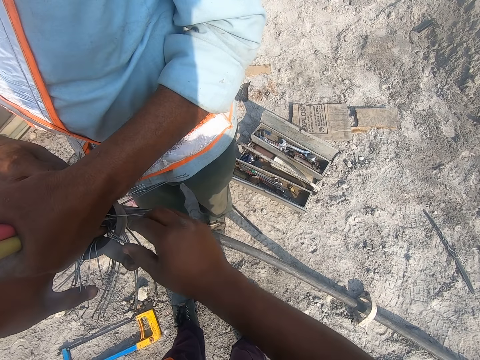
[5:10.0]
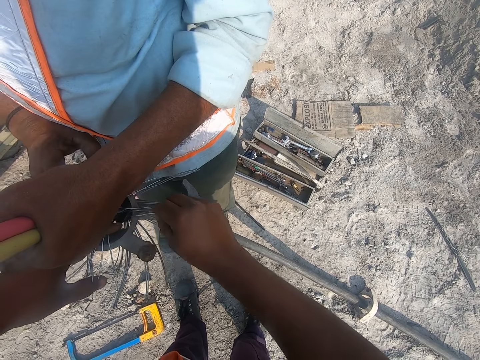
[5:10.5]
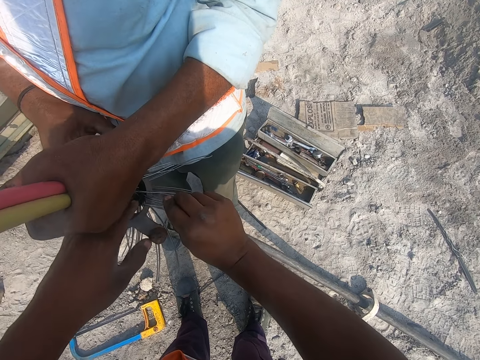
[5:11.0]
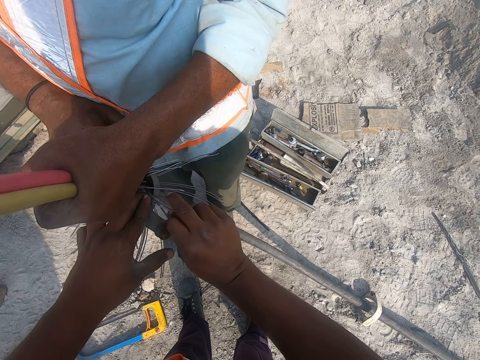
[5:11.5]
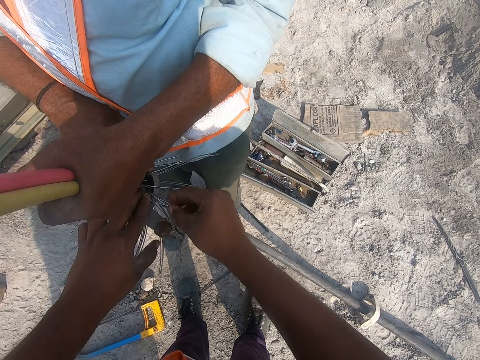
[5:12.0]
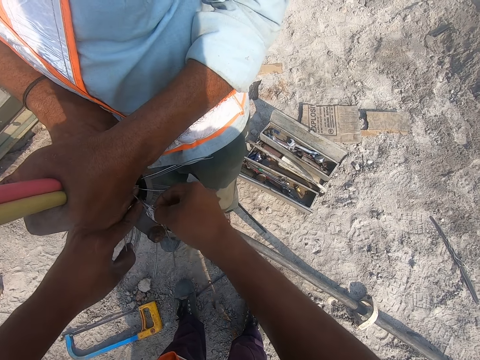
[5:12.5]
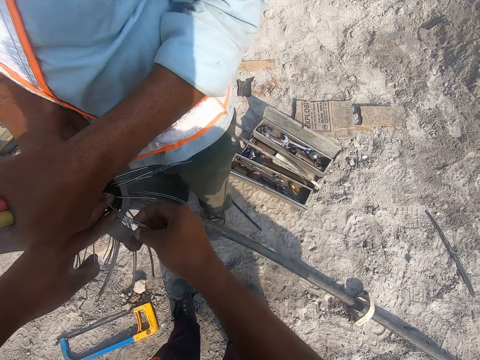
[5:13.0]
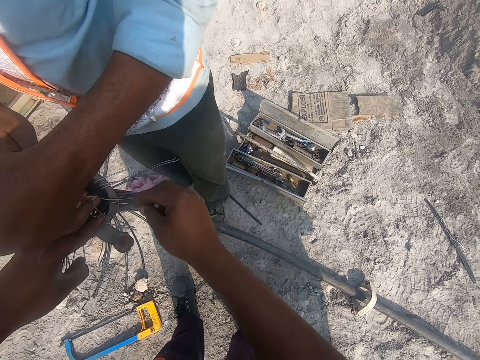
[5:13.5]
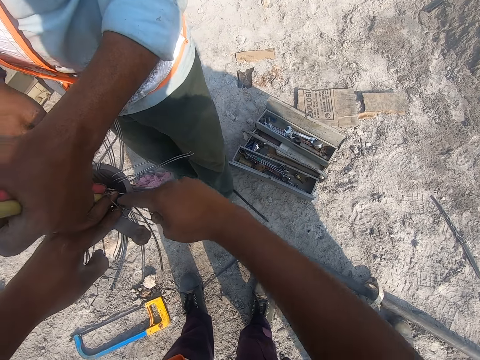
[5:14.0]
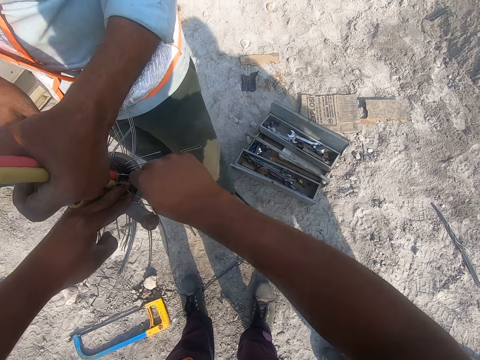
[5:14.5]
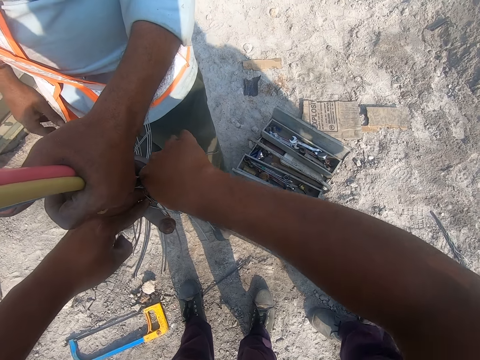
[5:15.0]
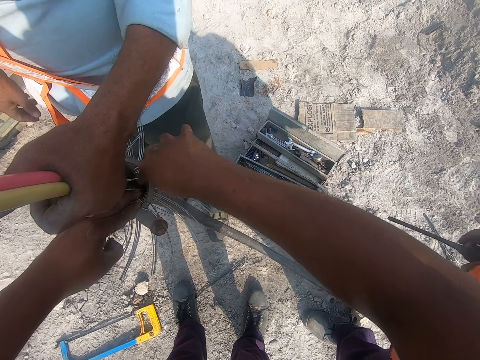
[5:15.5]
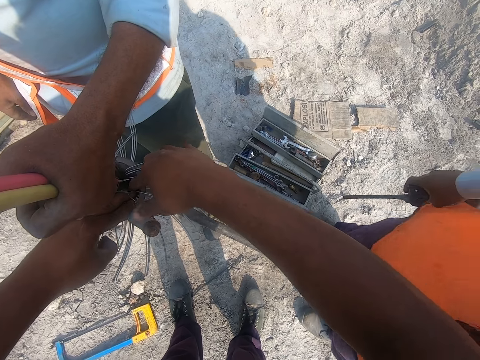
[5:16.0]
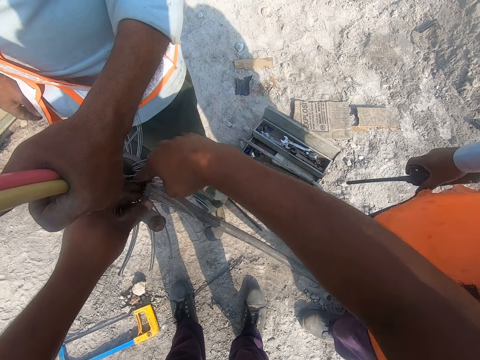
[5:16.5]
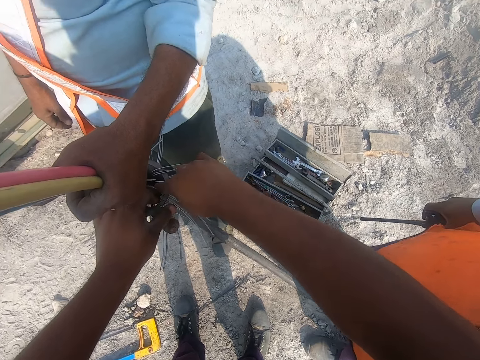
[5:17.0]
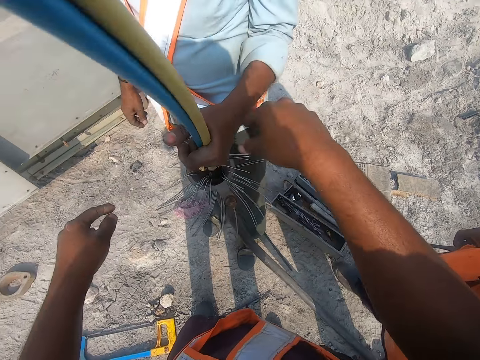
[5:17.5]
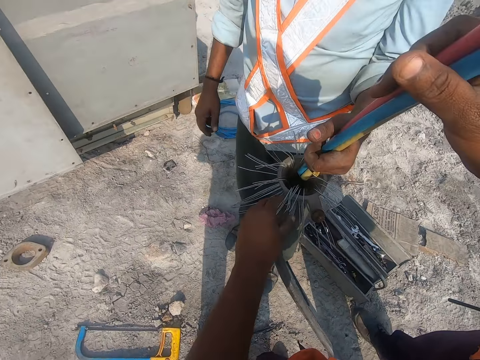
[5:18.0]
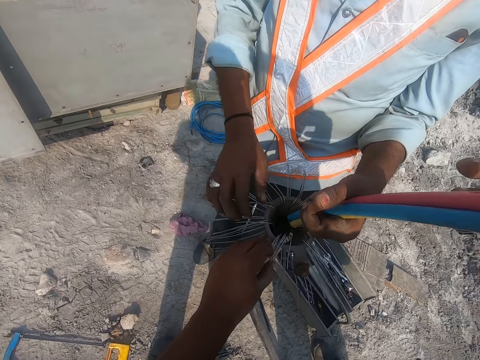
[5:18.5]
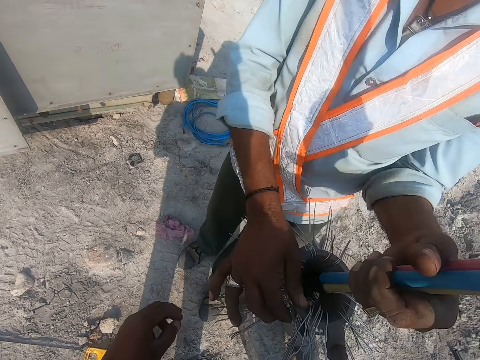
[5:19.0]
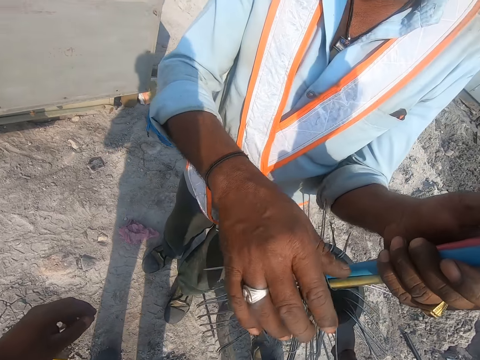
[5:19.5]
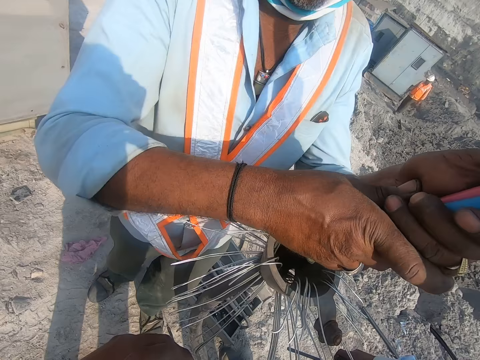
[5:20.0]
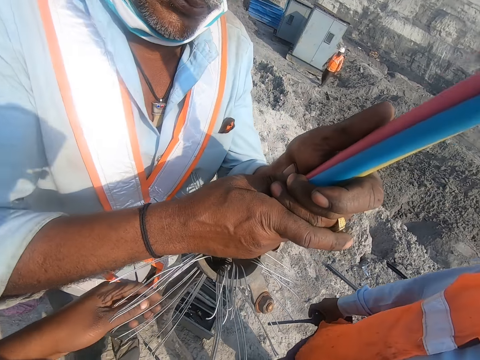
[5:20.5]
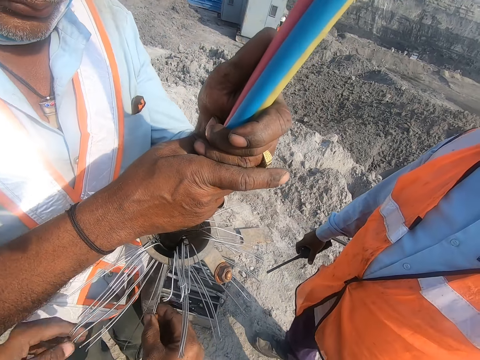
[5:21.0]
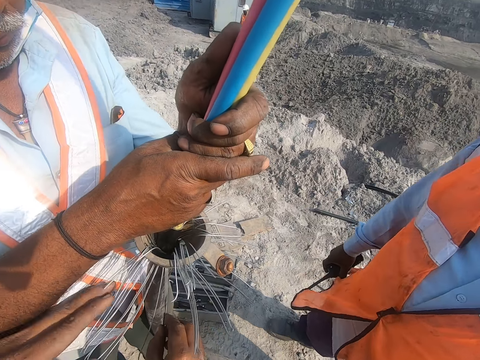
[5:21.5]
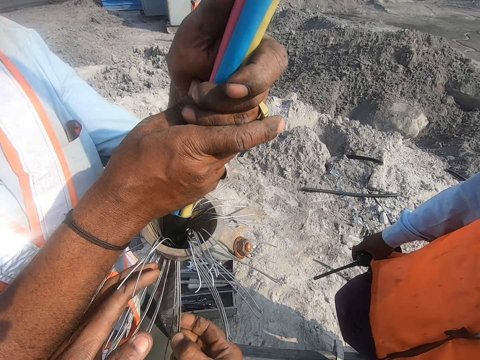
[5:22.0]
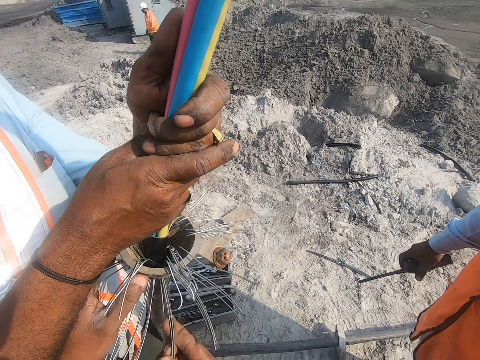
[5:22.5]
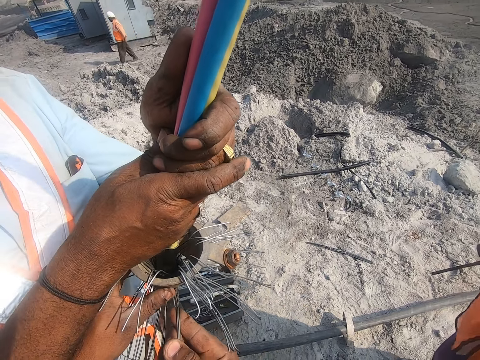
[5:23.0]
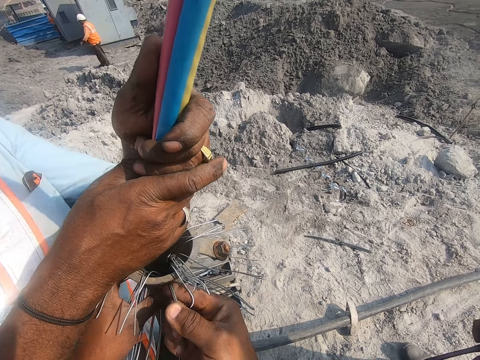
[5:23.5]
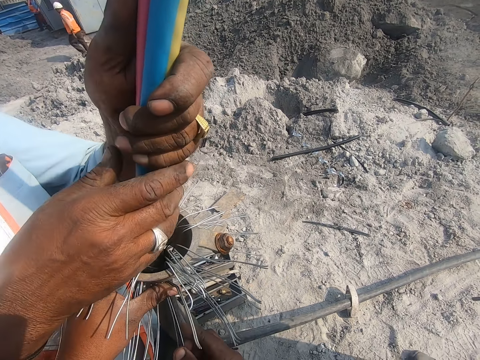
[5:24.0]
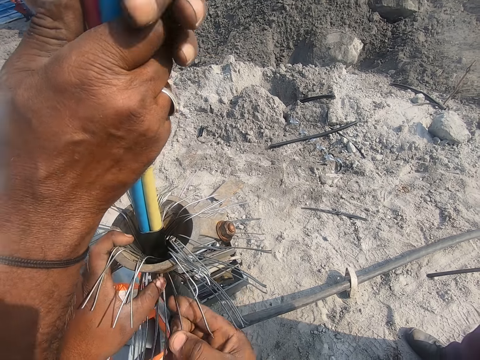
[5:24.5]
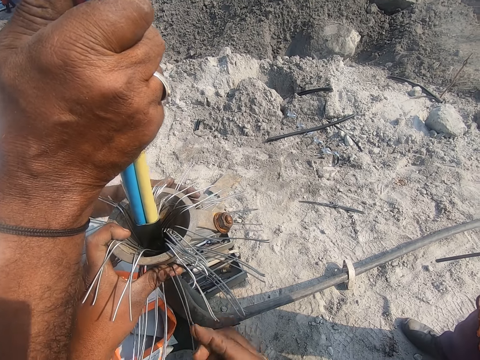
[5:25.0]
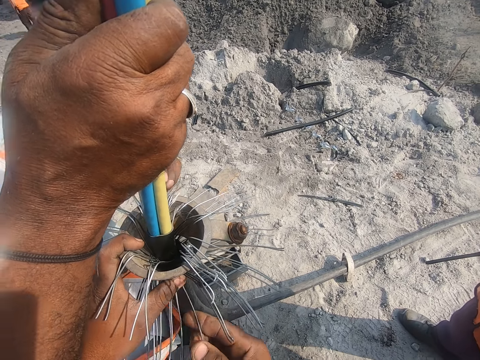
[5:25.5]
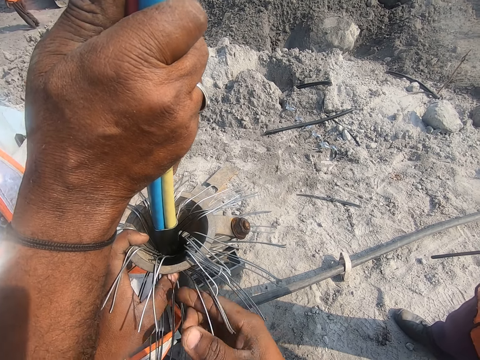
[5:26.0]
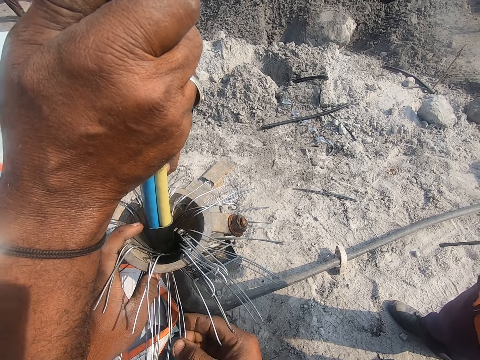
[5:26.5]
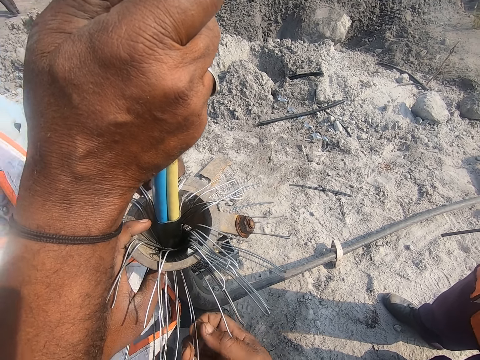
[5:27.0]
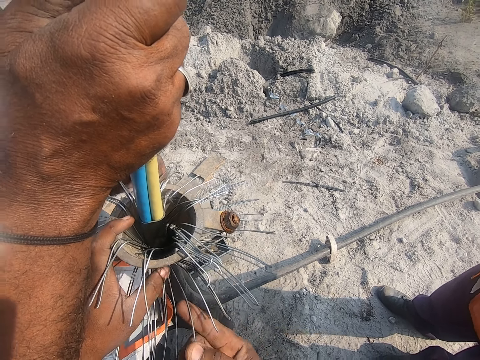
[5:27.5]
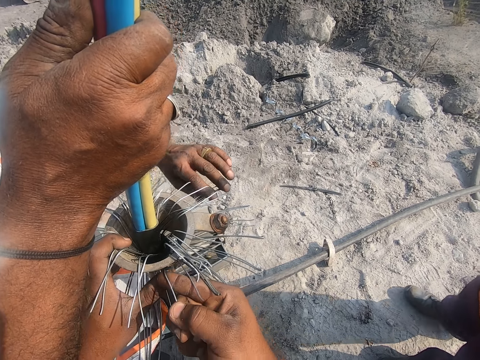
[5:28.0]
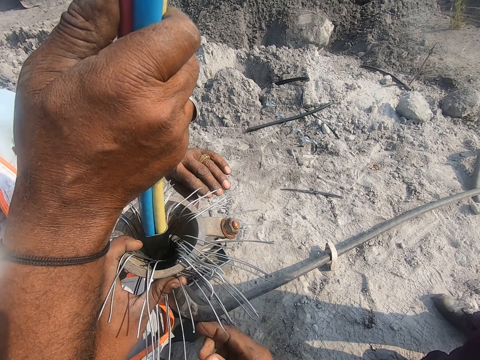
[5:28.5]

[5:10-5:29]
The camera wearer pulls the cable. They pick up the cabling materials with the right hand. The man holds the cable up. The camera wearer moves the cabling materials with both hands and folds the wire. The man moves the cabling materials with the left hand.

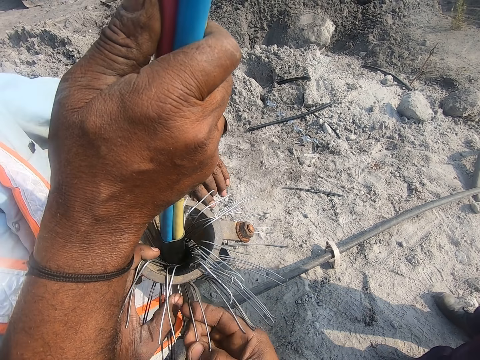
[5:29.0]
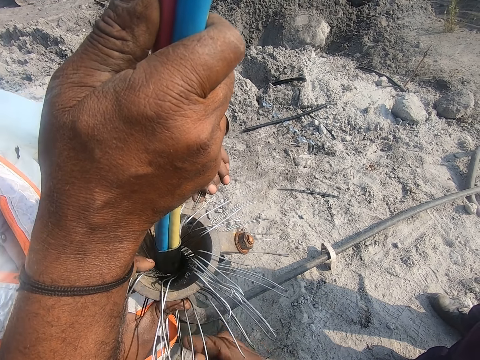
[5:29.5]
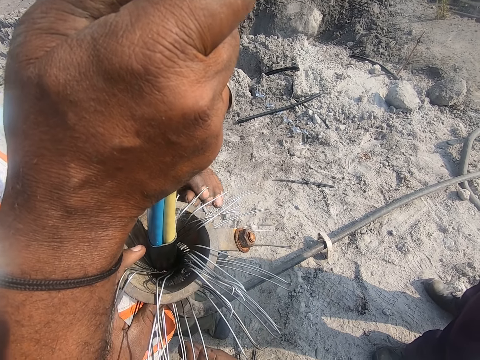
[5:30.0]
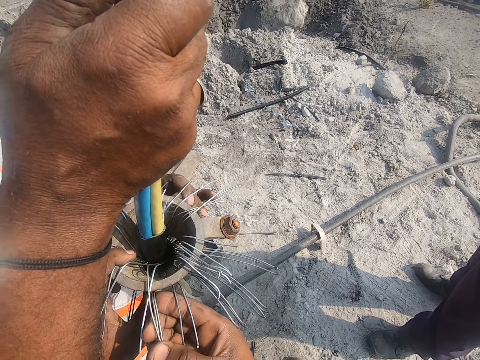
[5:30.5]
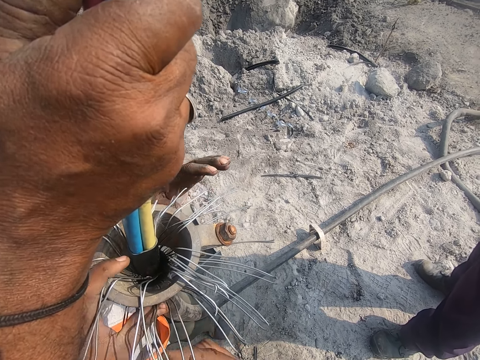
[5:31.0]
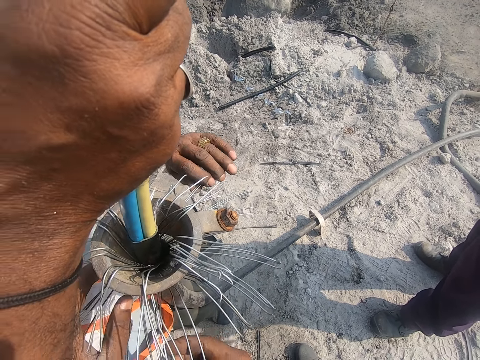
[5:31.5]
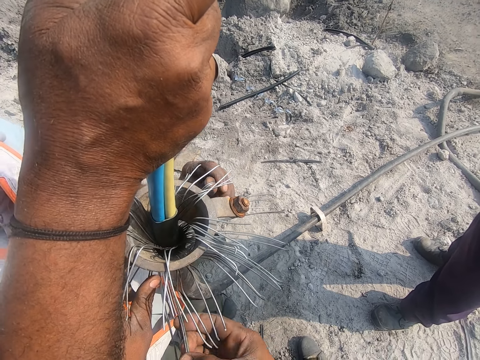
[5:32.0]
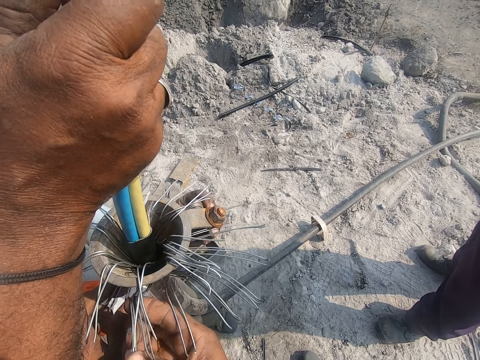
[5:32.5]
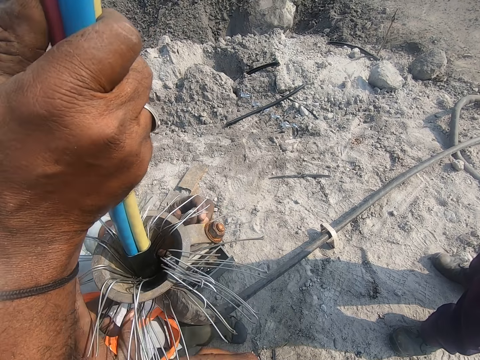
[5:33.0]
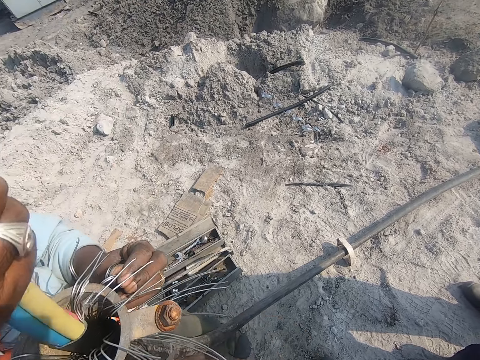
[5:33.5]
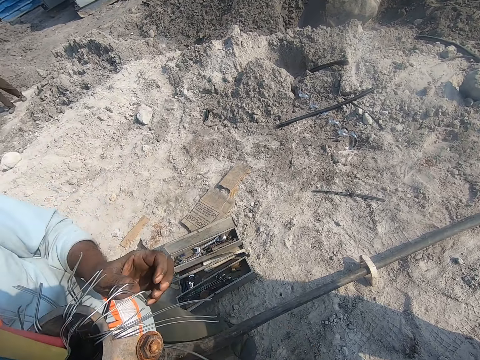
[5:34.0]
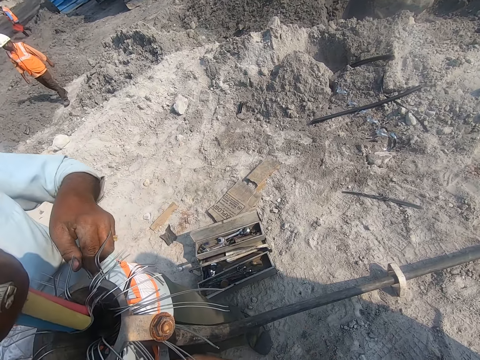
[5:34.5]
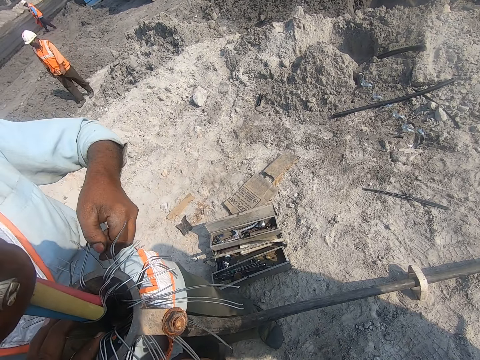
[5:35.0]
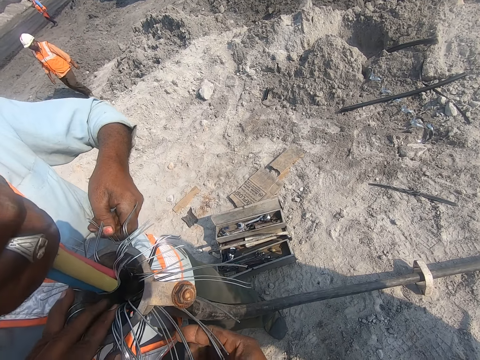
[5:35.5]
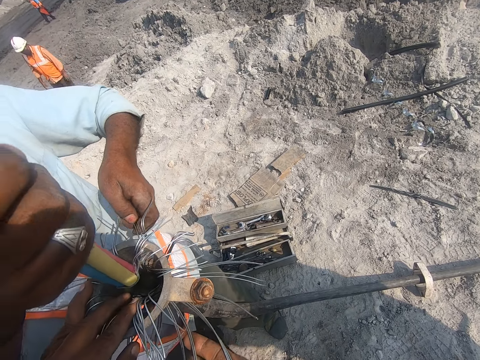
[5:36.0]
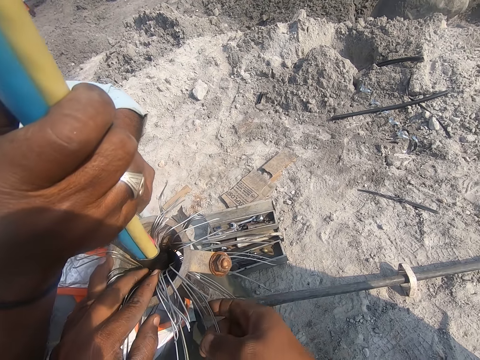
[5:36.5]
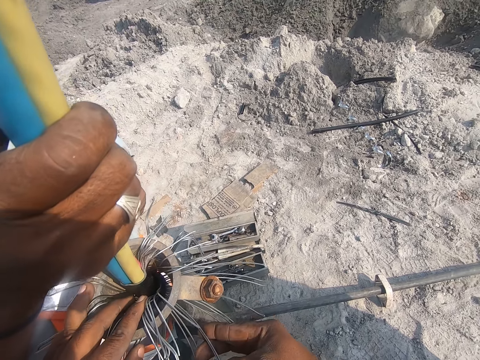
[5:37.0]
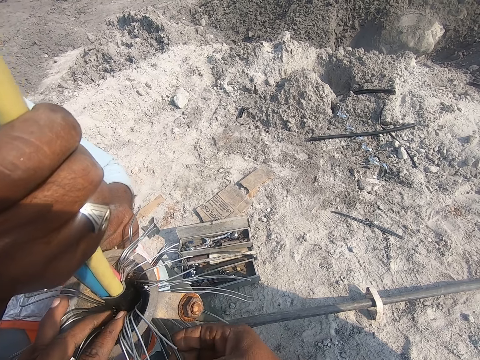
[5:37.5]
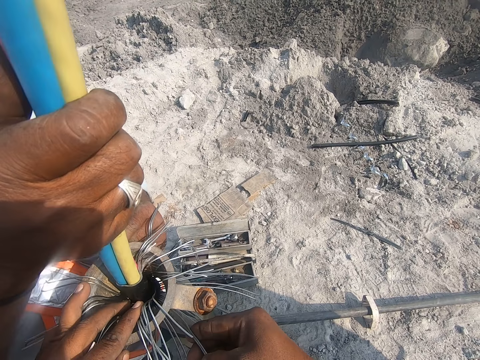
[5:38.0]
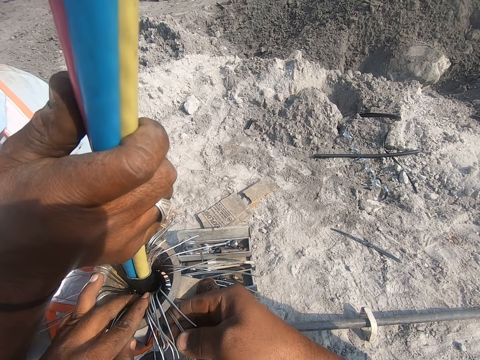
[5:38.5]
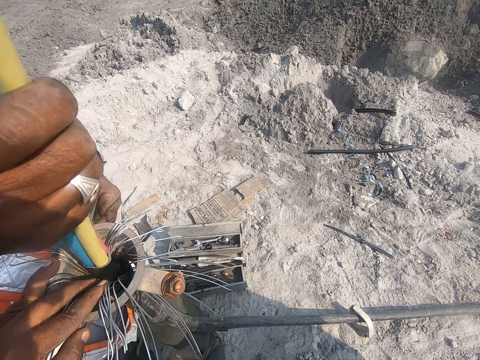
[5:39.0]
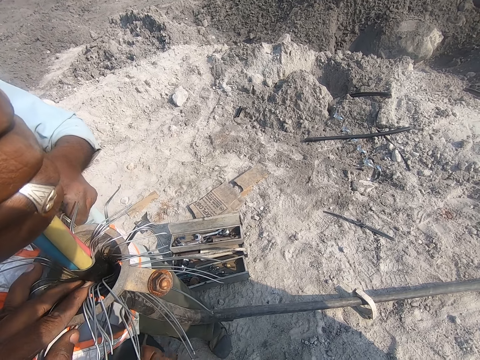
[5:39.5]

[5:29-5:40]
The person folds the wire. The camera wearer folds the wire.
